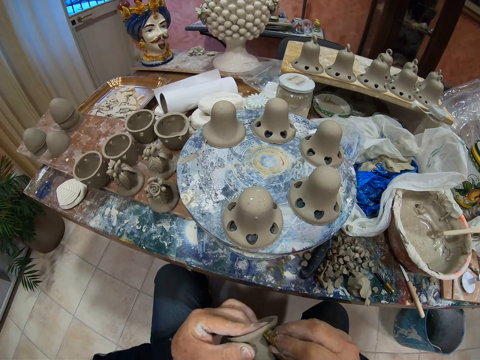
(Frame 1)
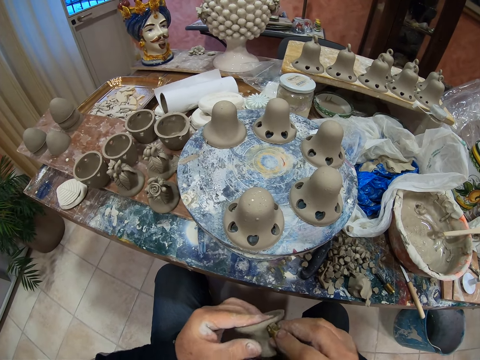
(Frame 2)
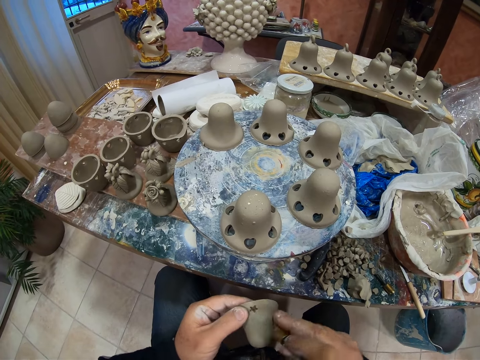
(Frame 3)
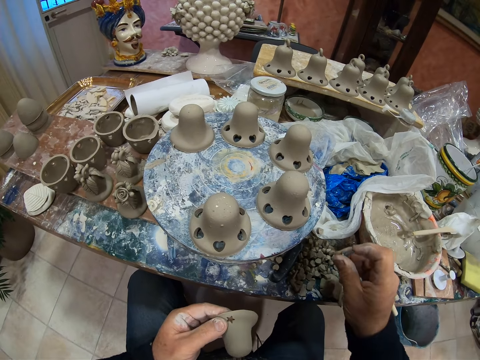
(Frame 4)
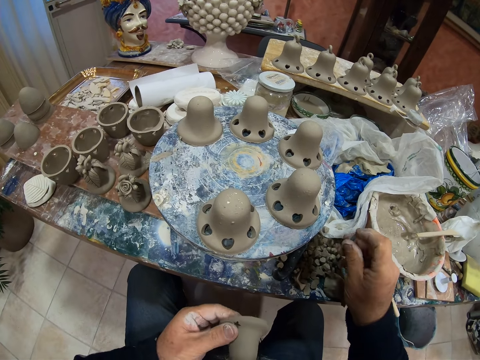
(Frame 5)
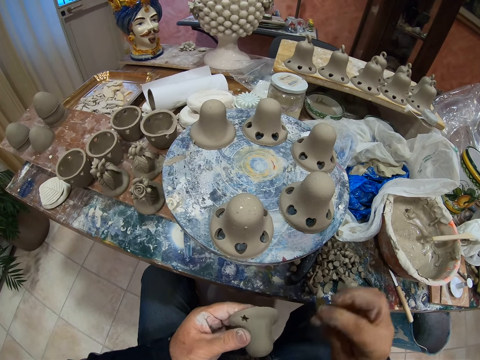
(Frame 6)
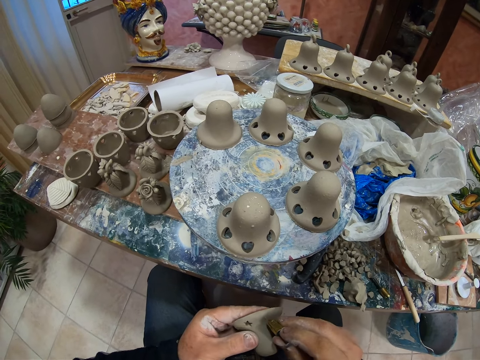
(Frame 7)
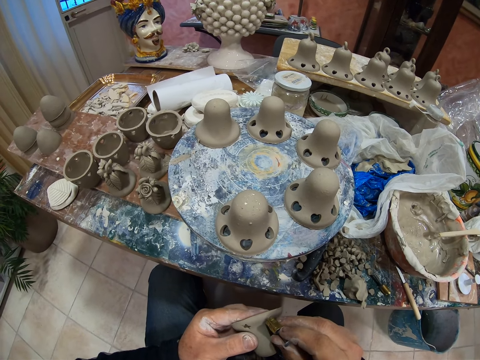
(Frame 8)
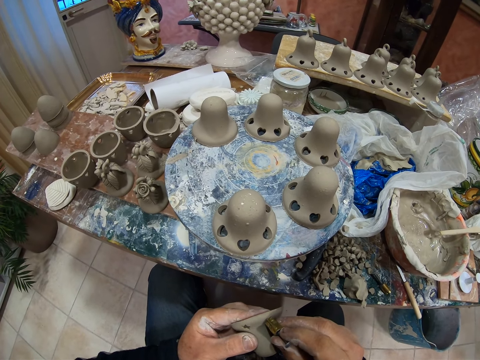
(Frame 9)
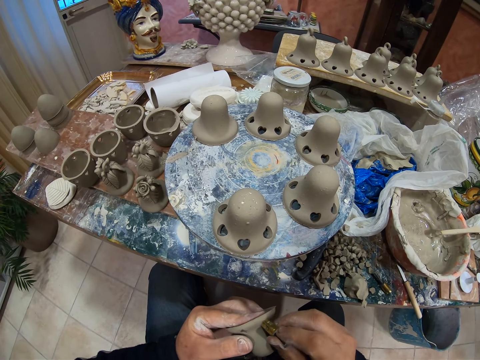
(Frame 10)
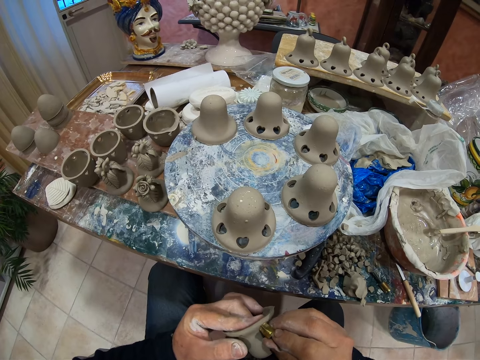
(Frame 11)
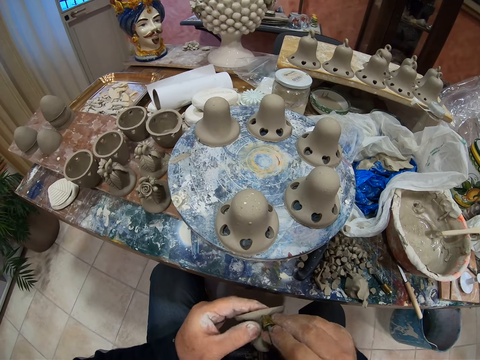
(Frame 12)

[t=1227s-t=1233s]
The camera wearer makes decoration holes on the pottery clay mold.

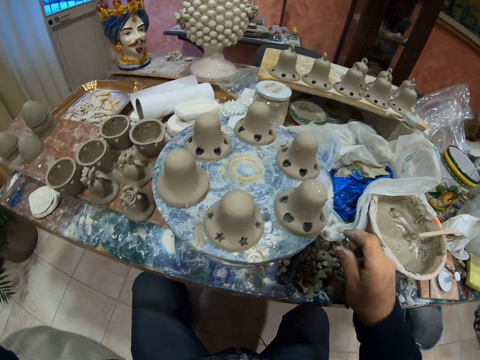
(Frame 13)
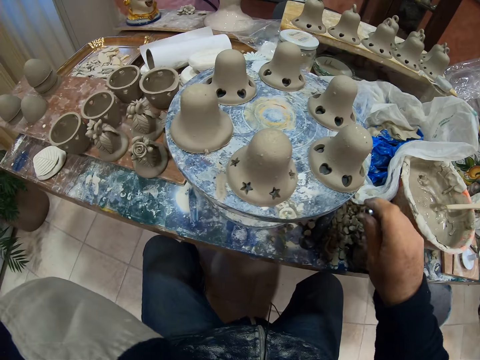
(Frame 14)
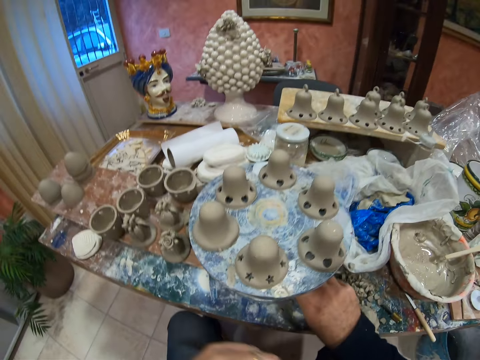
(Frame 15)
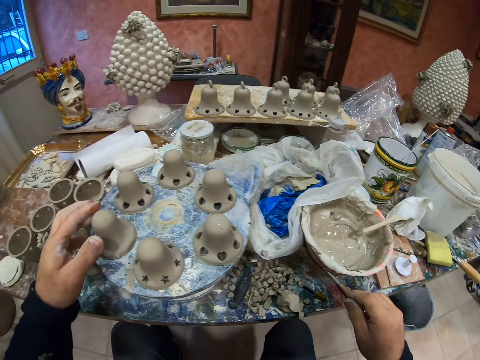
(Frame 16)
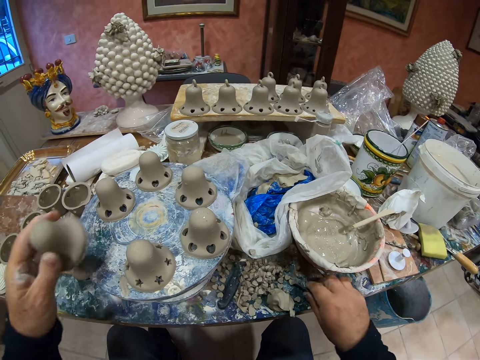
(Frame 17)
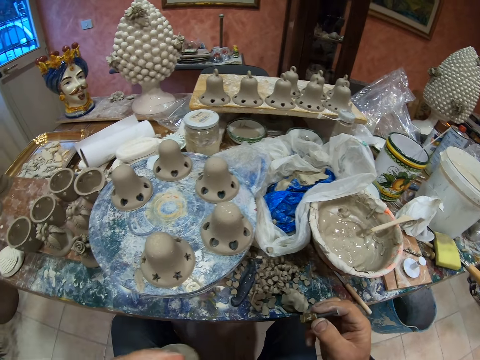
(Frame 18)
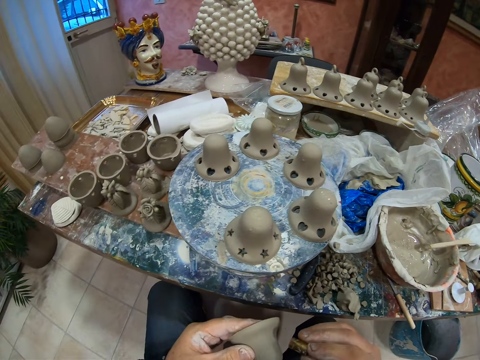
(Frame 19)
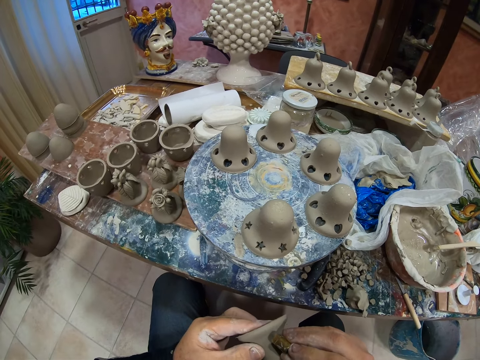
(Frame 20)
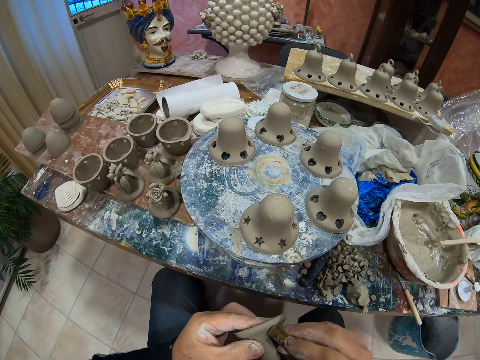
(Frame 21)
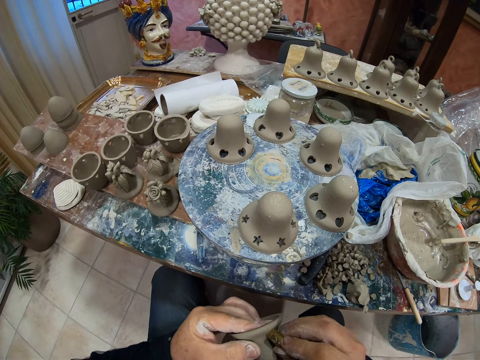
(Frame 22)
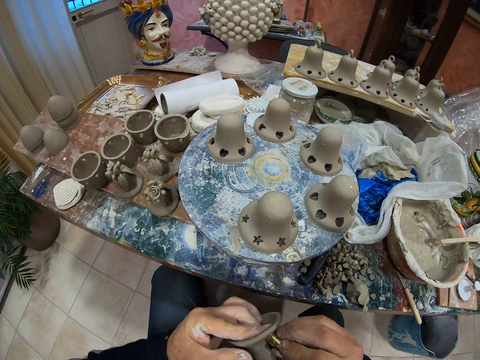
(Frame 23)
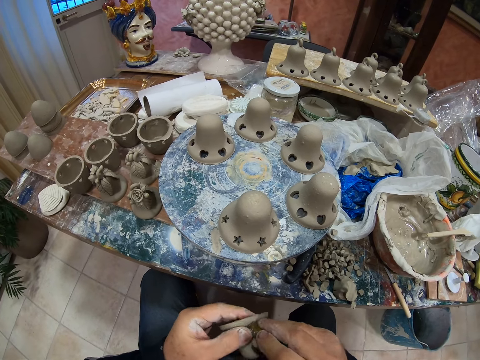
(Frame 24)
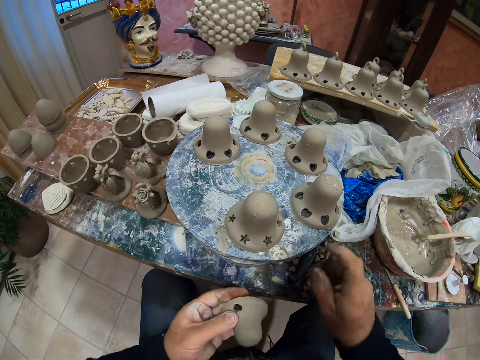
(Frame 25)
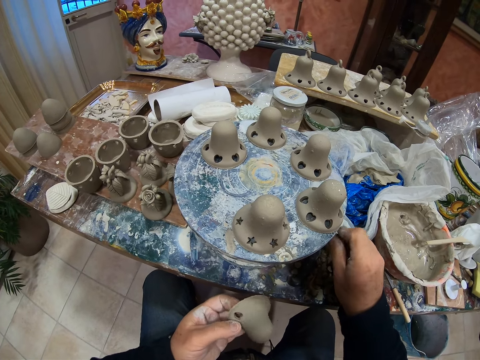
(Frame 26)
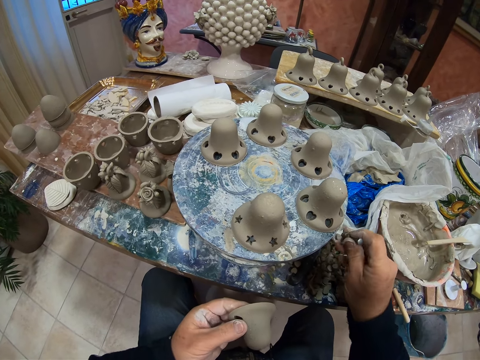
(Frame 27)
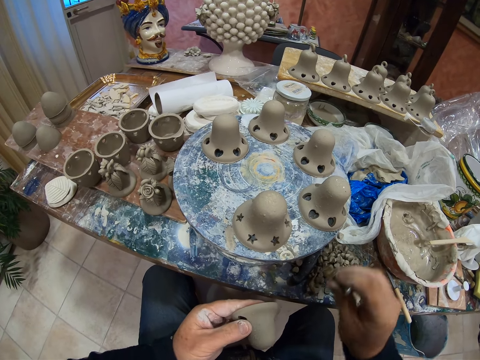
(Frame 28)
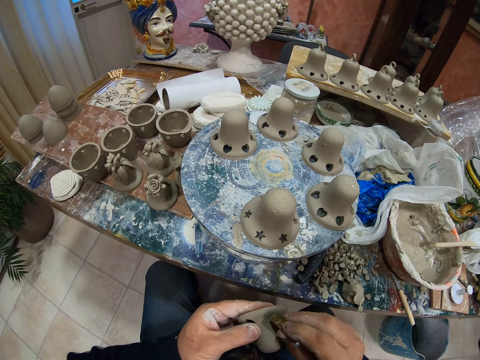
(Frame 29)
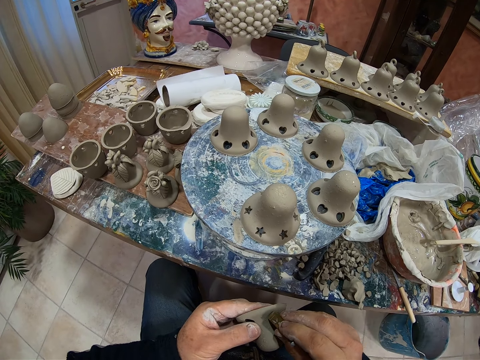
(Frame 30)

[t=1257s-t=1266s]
The camera wearer picks another pottery clay mold. They make decoration holes on the pottery clay mold.
